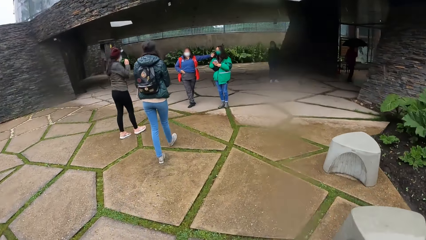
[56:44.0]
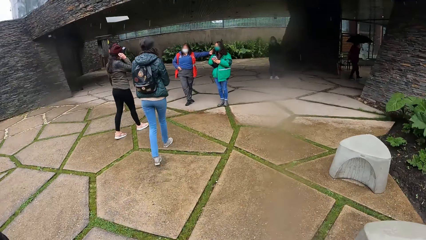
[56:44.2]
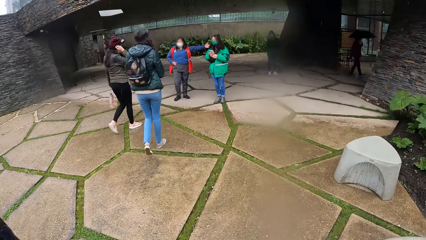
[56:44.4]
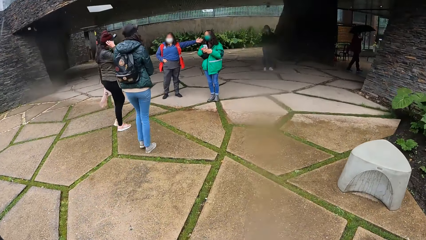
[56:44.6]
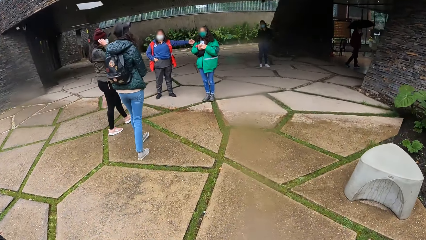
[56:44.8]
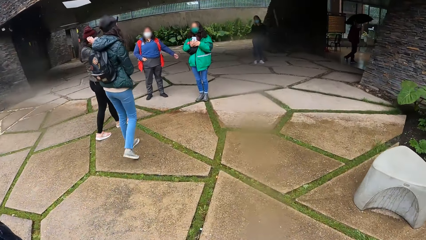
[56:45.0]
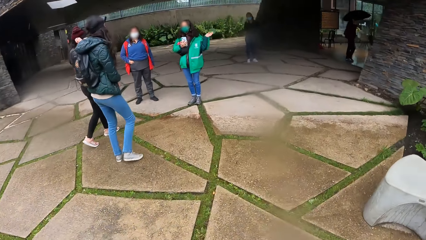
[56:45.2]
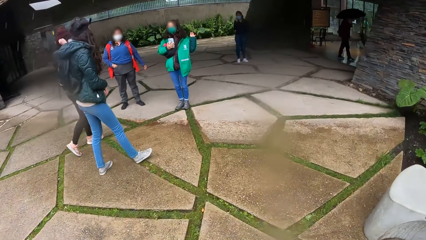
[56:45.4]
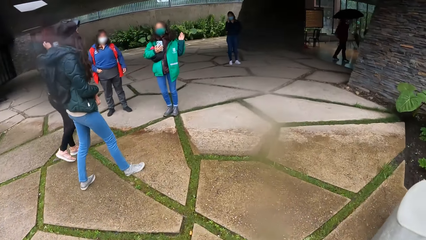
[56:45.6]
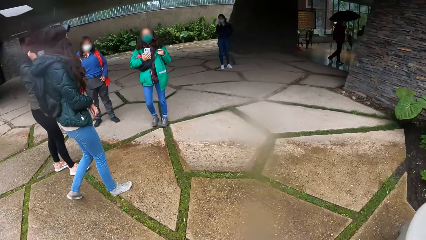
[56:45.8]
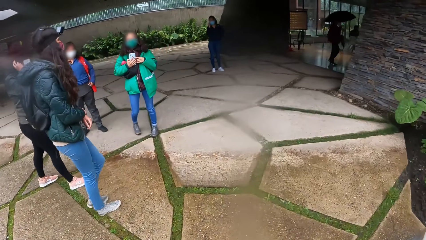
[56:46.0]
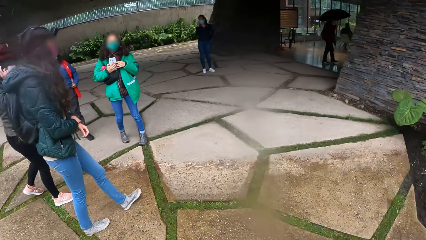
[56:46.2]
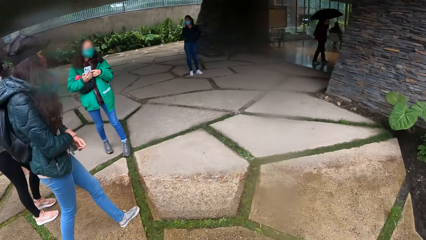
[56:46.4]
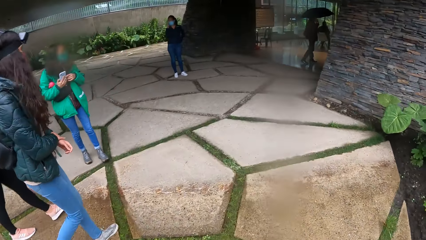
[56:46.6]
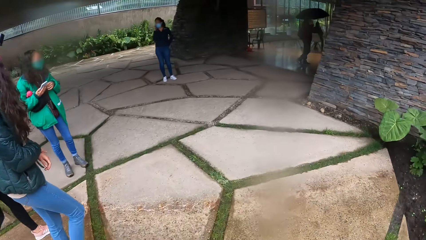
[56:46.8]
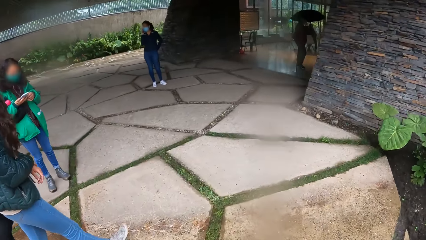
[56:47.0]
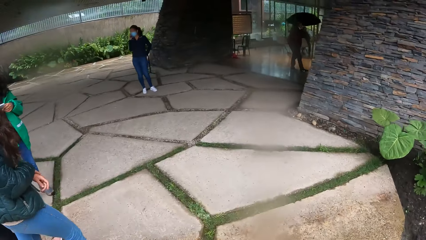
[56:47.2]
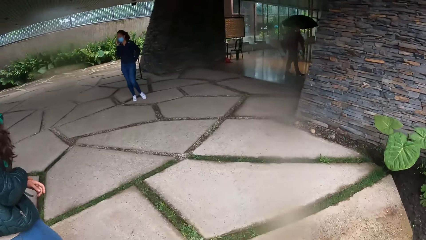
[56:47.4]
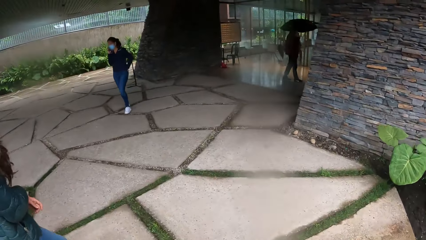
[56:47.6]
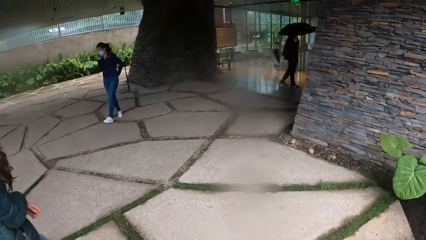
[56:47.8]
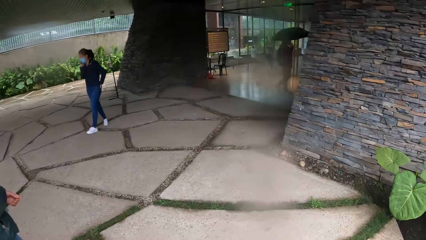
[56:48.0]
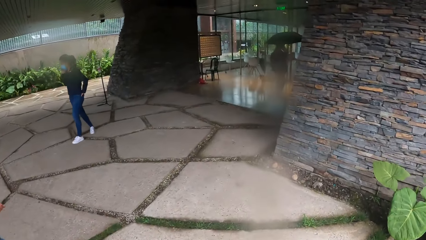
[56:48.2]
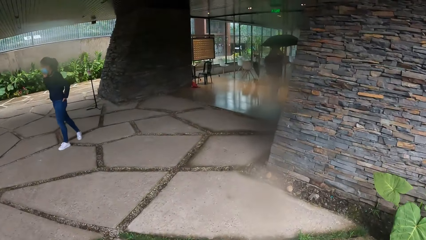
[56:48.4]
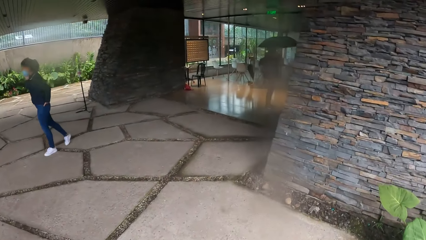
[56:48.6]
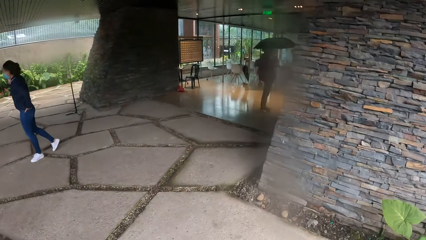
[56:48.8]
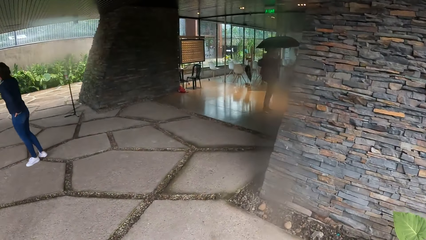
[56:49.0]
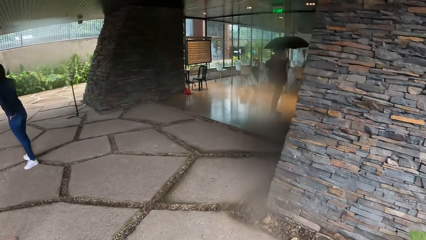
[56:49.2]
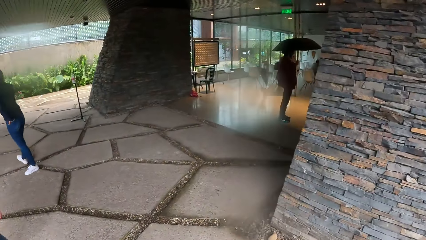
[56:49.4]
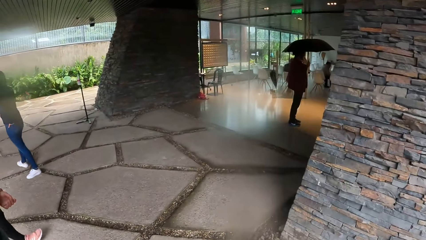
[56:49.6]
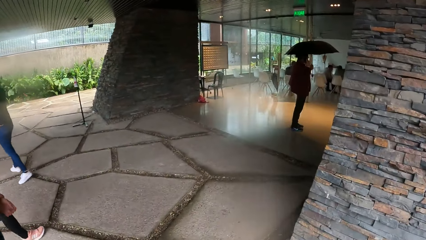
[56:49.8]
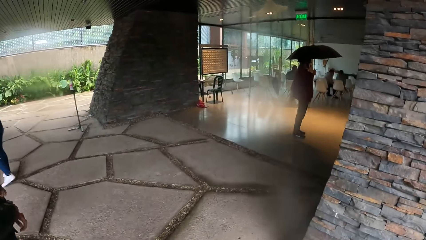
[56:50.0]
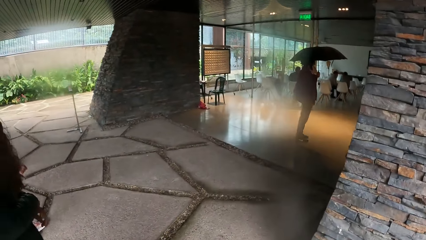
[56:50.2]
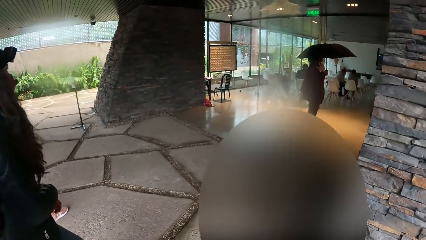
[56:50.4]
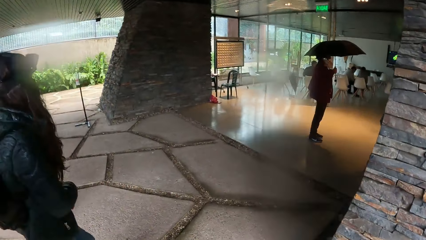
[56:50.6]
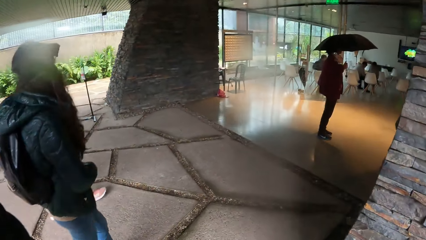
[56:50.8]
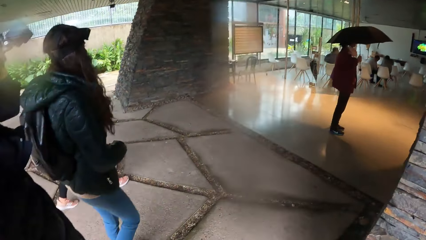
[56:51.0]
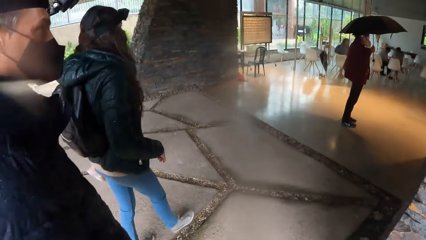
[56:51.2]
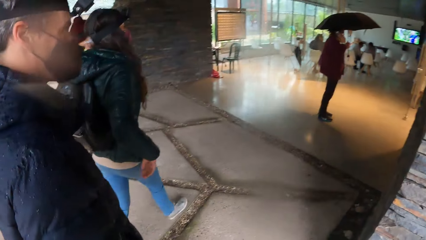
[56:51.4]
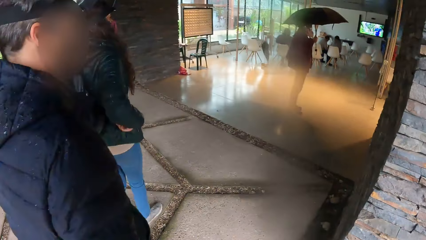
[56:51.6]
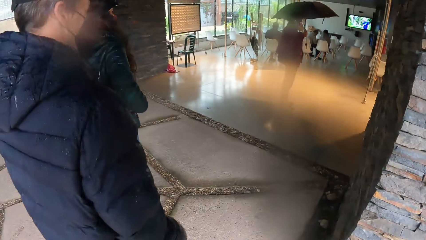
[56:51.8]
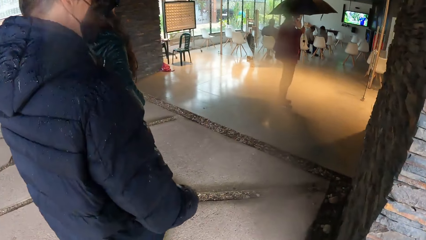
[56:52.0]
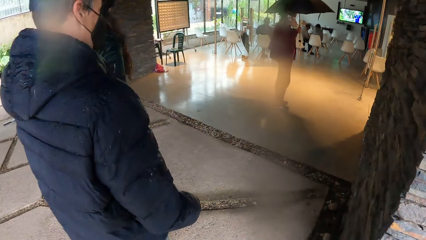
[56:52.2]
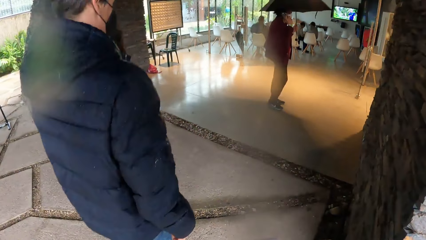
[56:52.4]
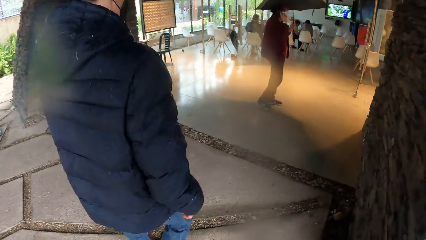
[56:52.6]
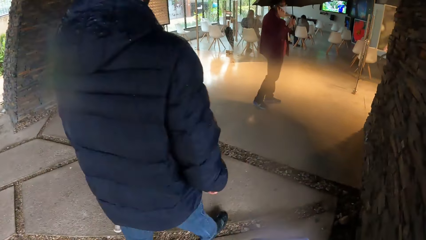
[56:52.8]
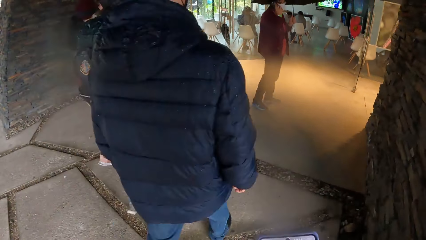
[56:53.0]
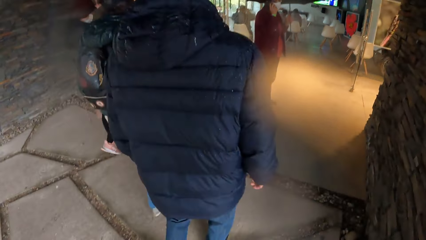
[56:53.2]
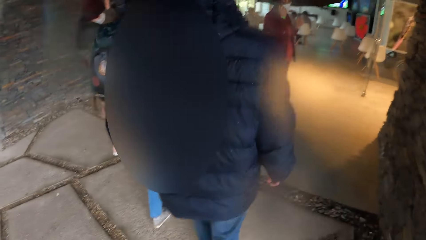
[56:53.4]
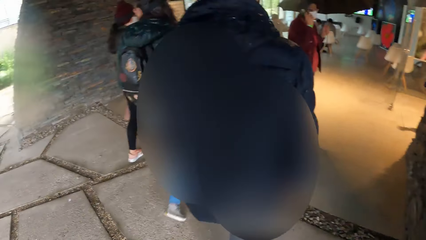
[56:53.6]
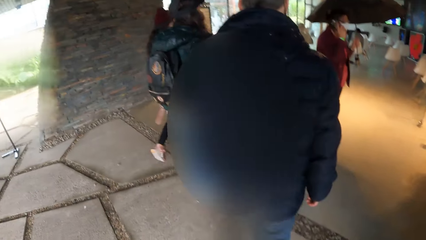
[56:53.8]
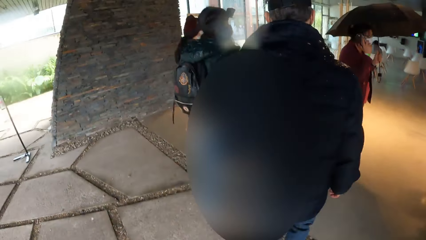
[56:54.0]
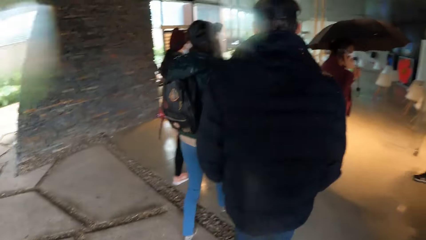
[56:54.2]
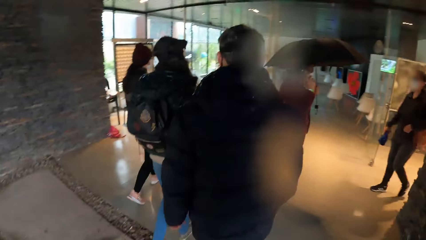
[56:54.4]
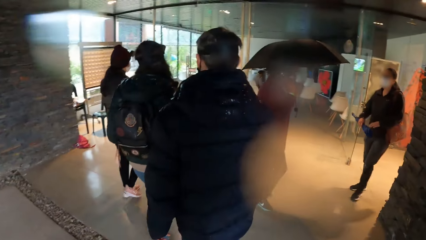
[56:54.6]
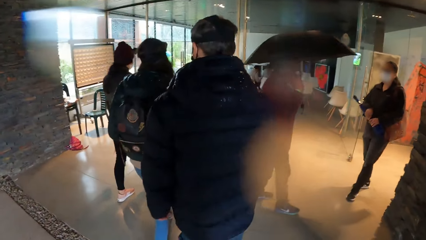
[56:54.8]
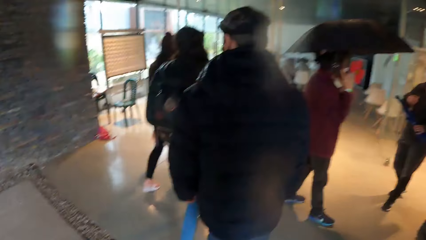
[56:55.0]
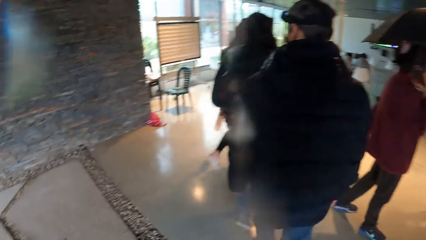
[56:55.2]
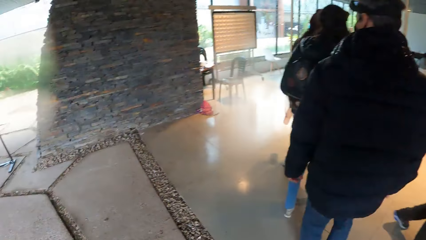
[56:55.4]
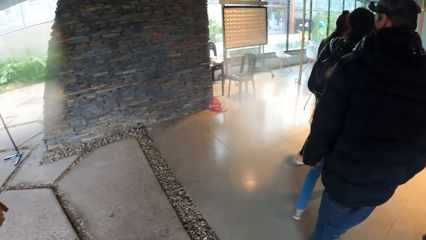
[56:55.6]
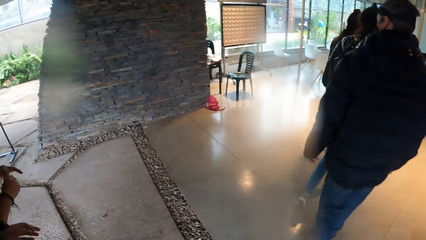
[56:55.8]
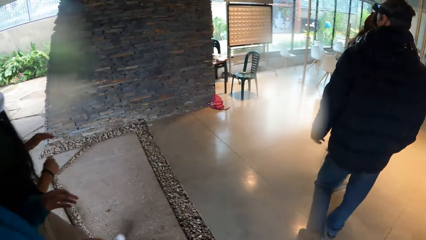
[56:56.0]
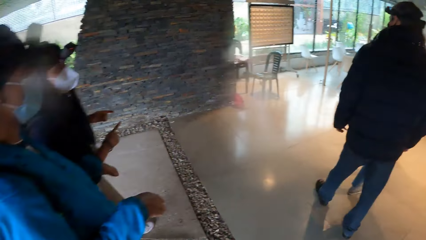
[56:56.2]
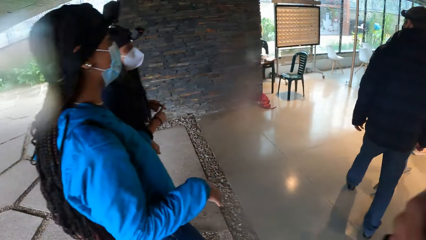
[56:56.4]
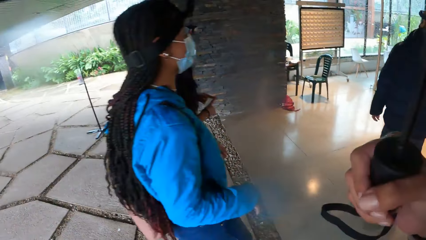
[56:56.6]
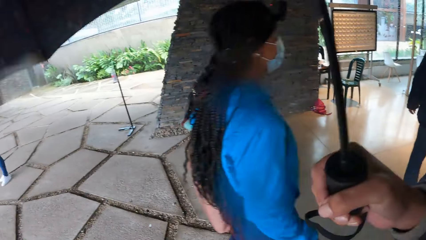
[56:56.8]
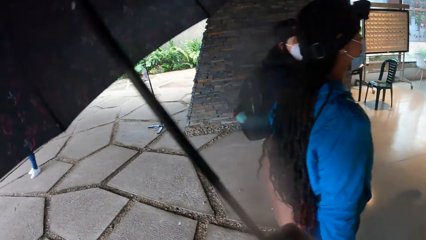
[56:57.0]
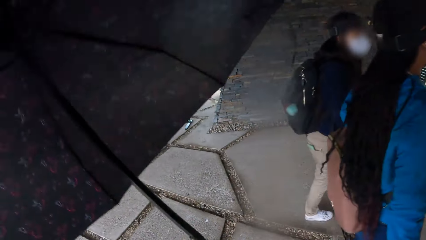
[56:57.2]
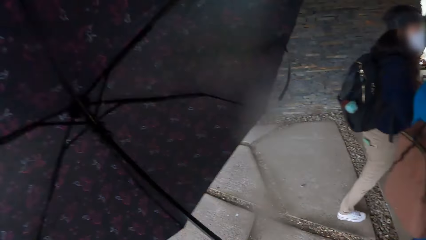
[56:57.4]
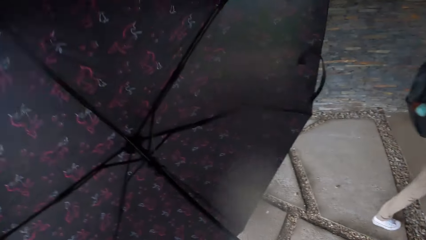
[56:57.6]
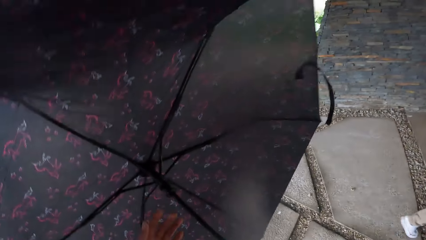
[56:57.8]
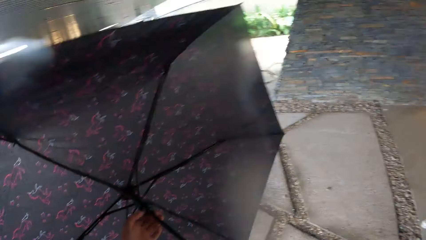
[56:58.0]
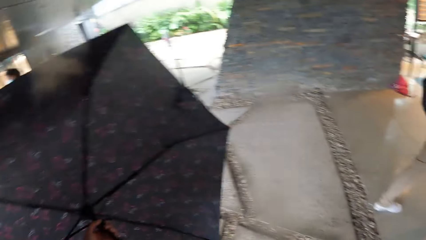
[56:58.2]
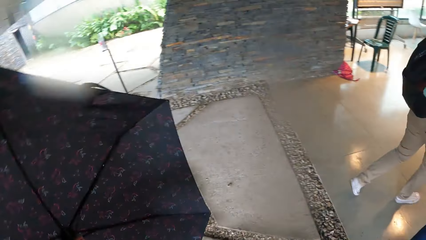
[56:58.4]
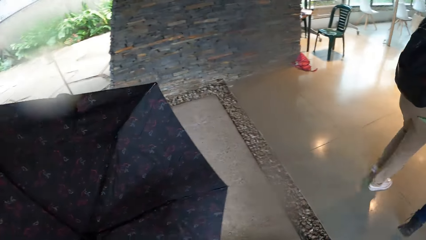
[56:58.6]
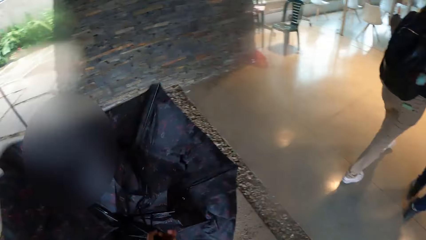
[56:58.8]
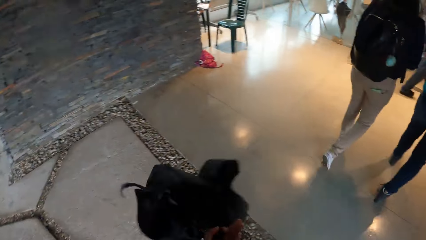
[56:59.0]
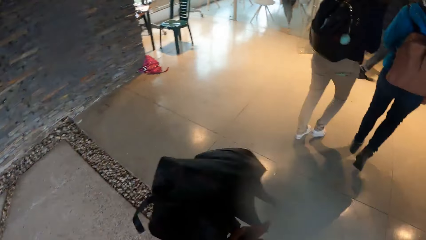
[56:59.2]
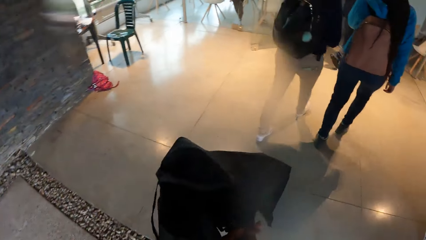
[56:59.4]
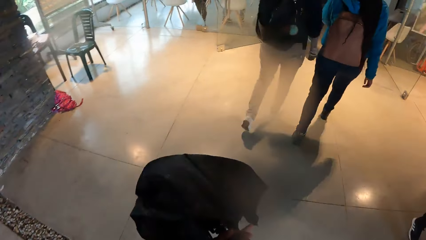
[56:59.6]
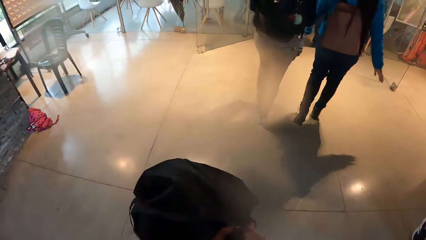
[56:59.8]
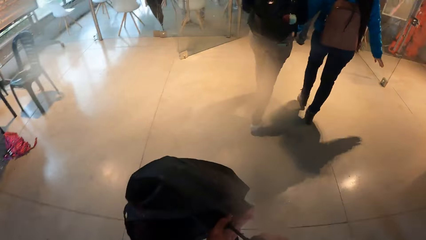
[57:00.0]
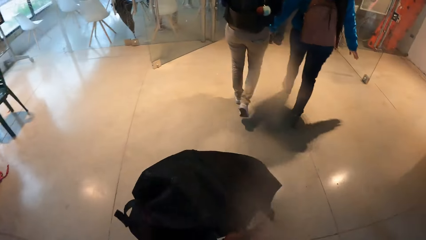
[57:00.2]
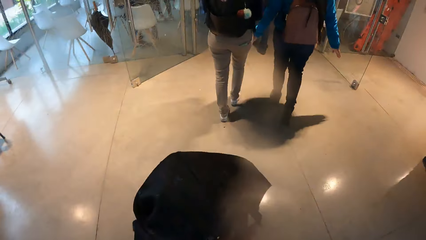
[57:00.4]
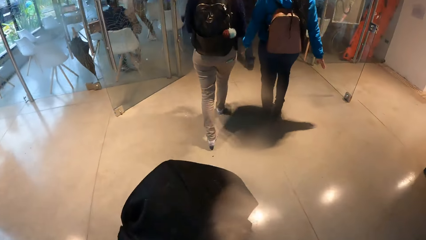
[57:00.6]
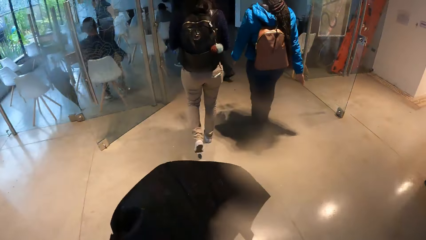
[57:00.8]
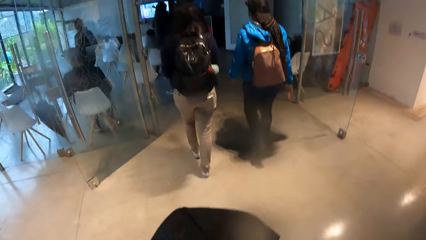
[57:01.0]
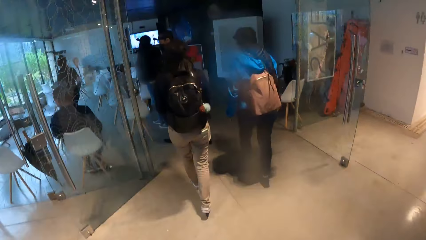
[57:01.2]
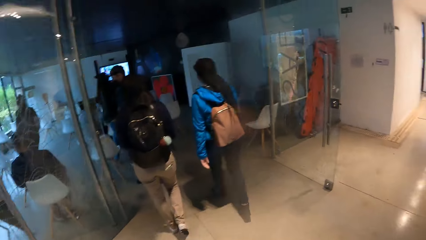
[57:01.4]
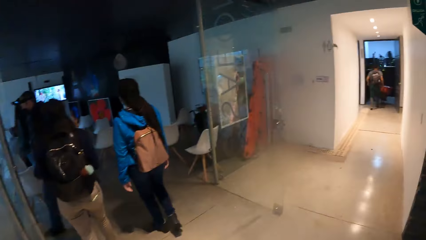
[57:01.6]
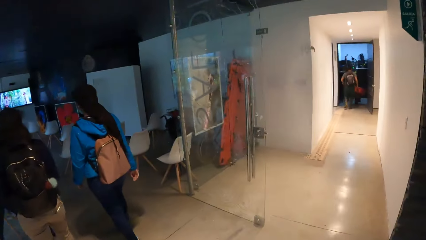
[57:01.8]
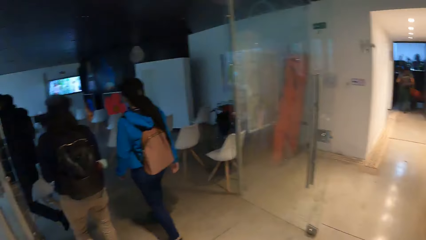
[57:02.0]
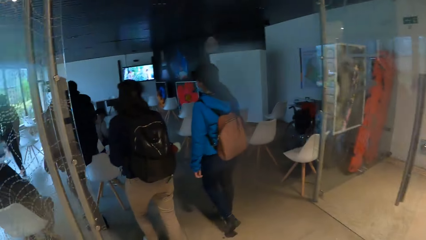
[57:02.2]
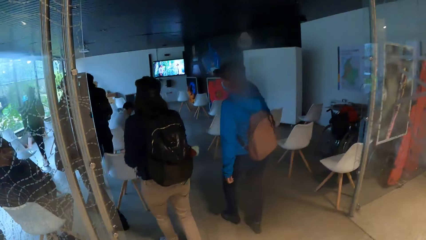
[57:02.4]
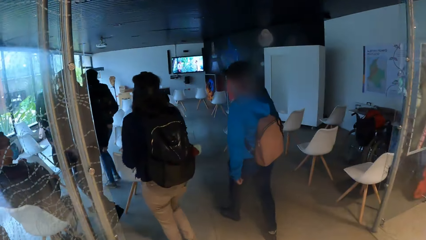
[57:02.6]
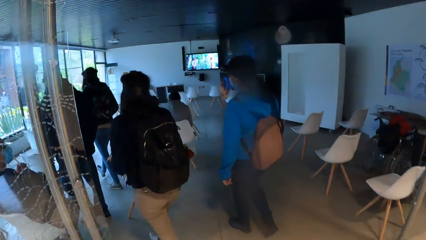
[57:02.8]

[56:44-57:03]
The camera wearer lowers the umbrella. She holds the umbrella with her hands. She closes the umbrella with her hands. She walks around.
